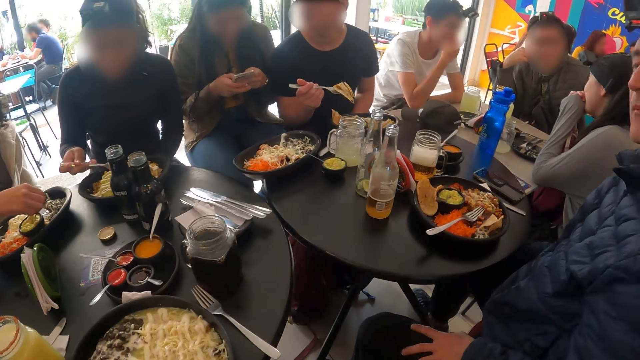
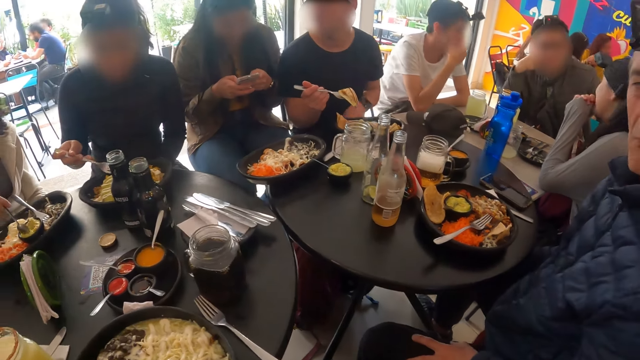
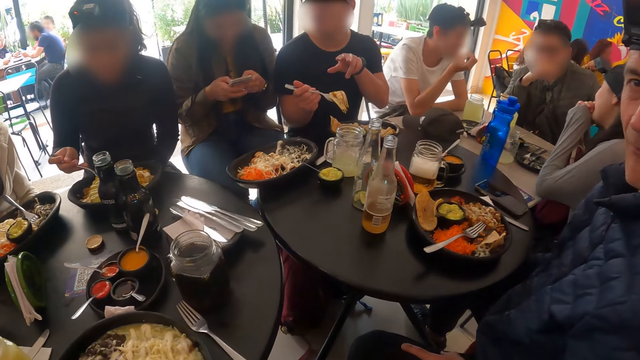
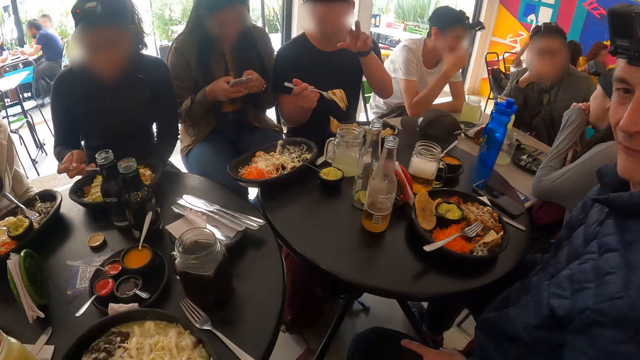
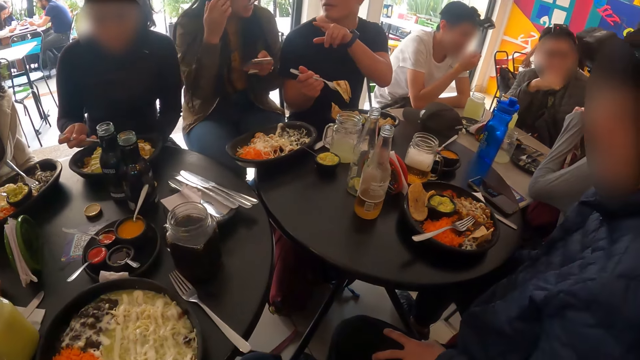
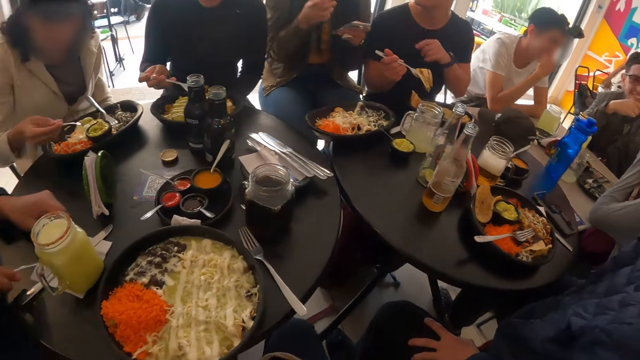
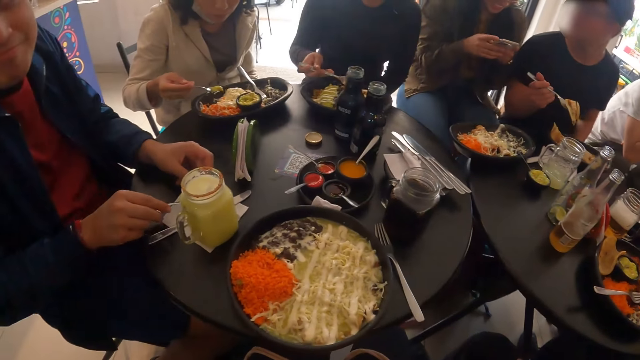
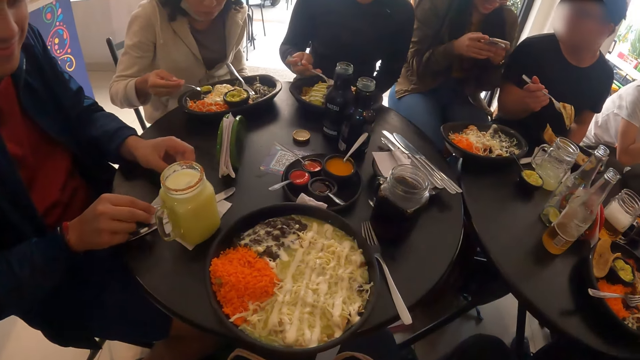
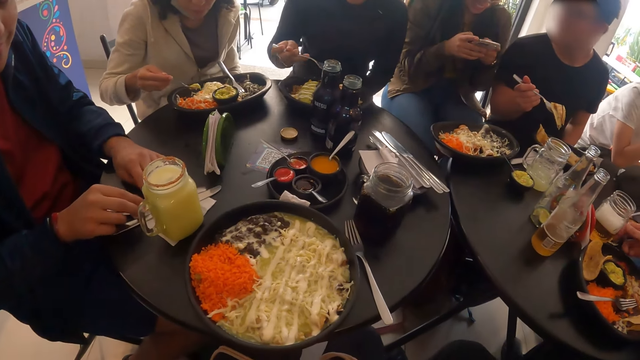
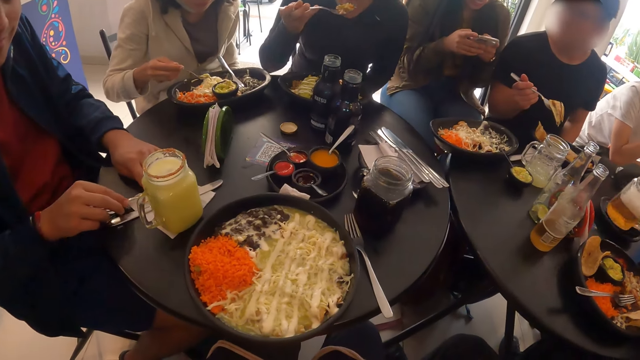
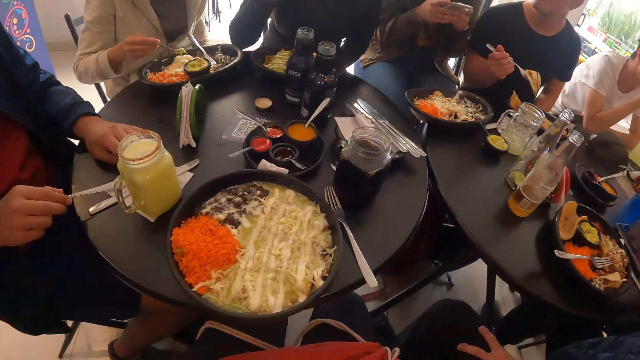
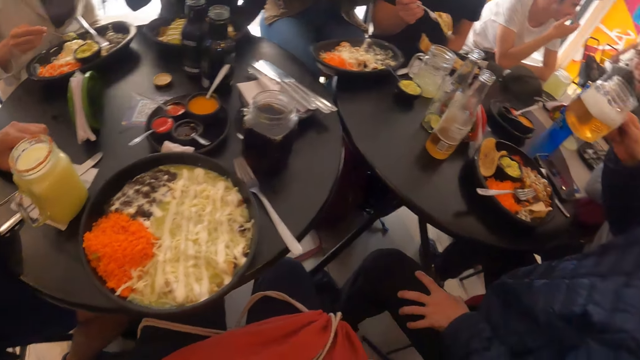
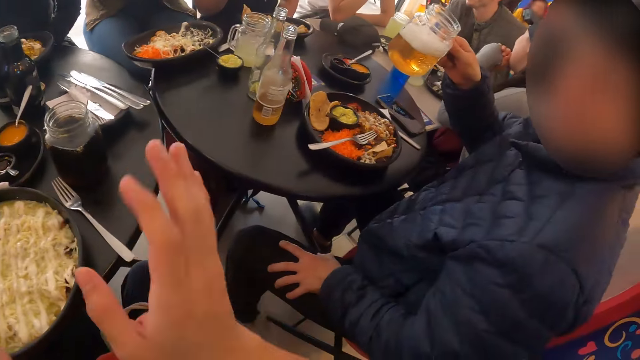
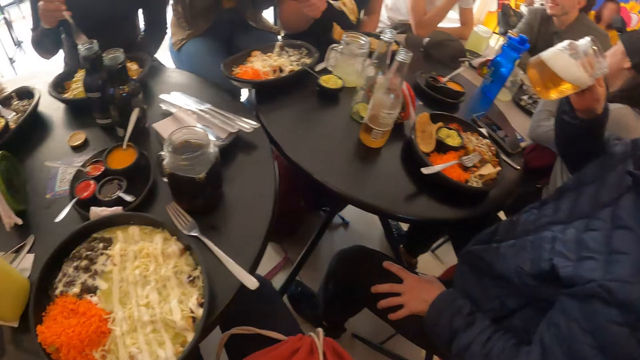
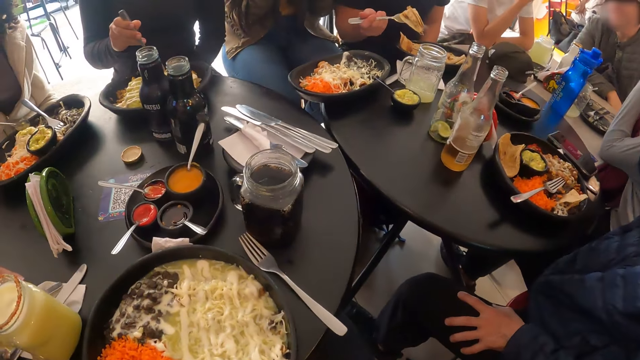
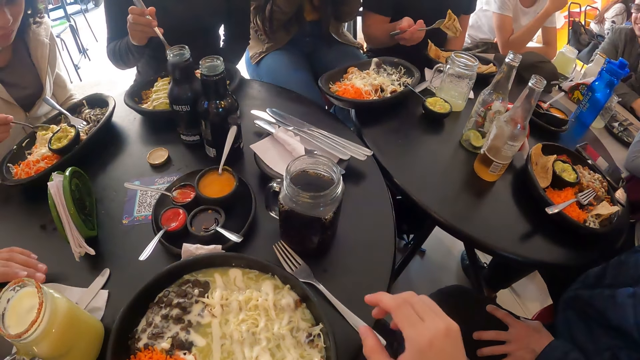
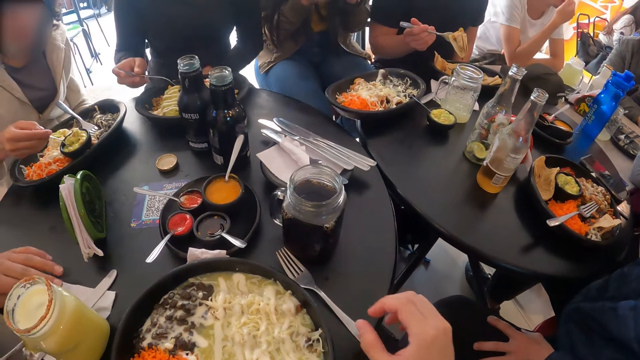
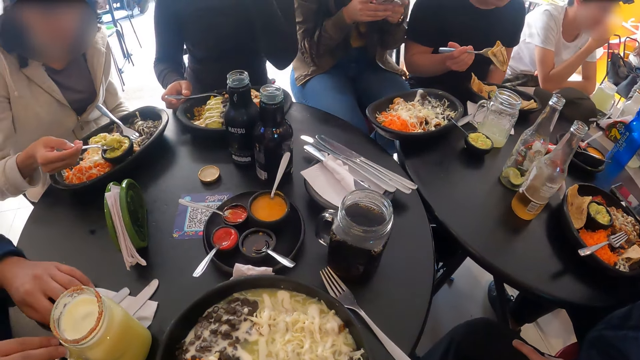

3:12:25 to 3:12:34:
A man places the fork on the table with his right hand. Another man picks up a jar with apple juice from the table with his right hand. The first man uses a napkin to clean the fork. The other man puts the jar with apple juice in his mouth with his right hand.

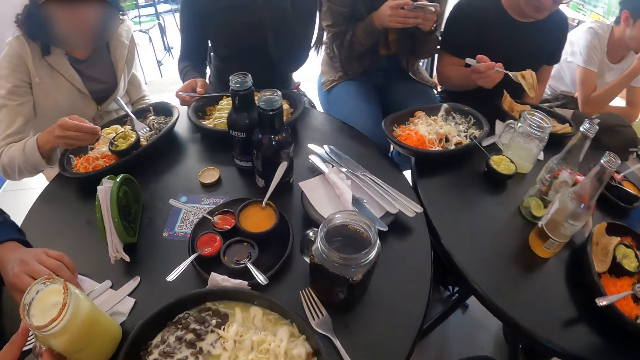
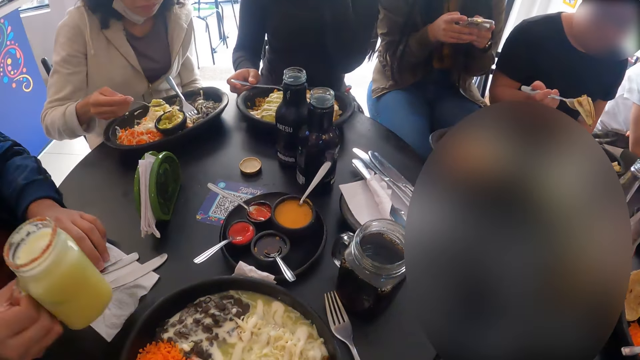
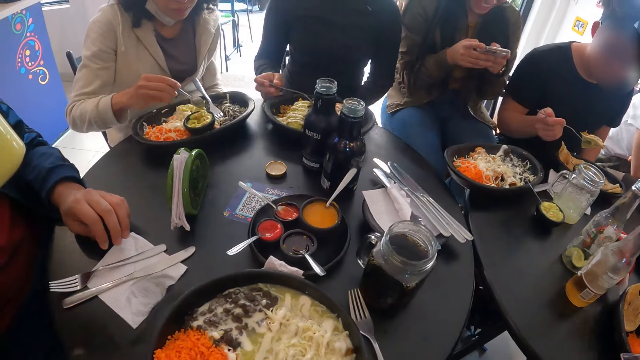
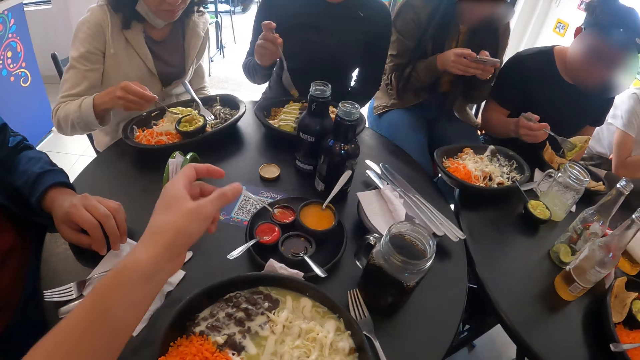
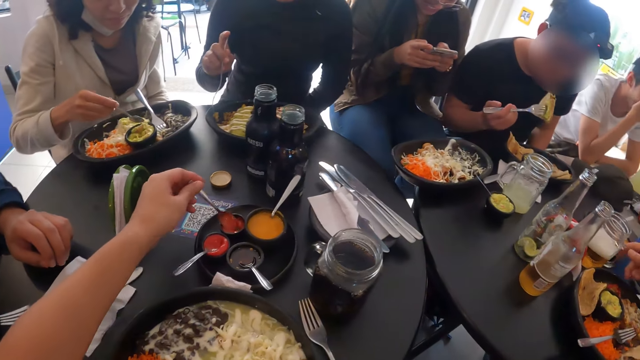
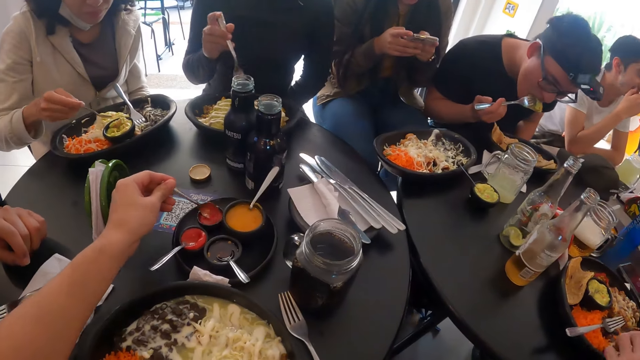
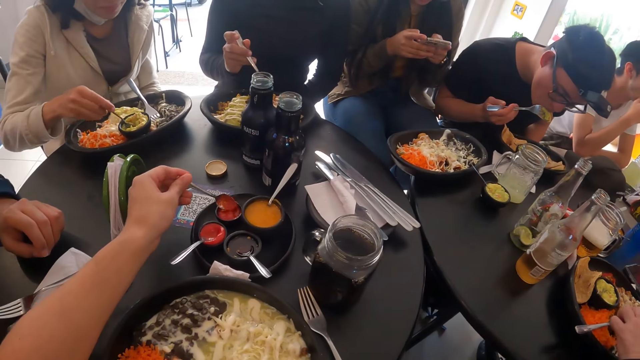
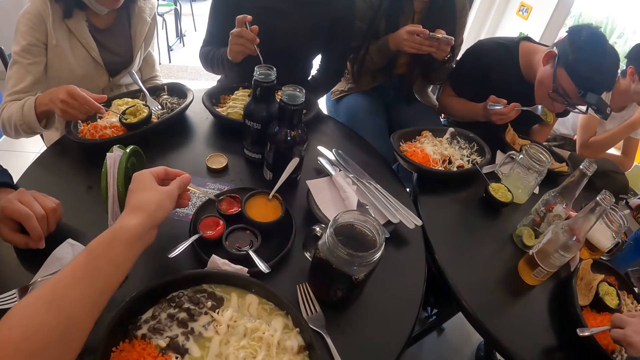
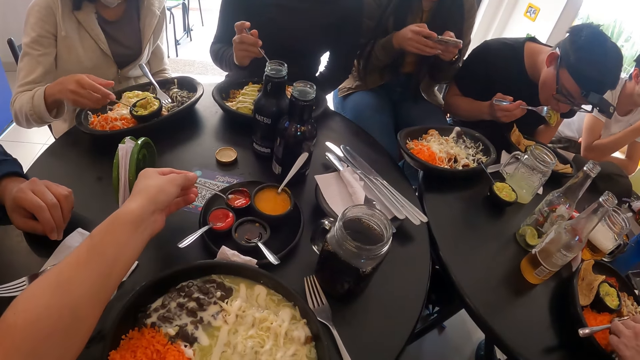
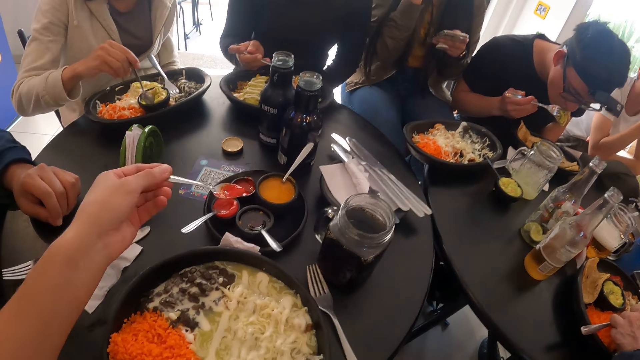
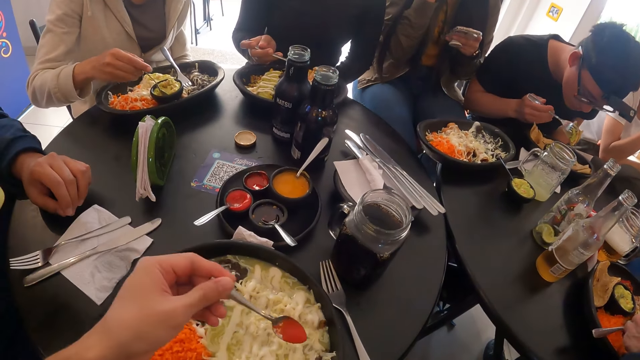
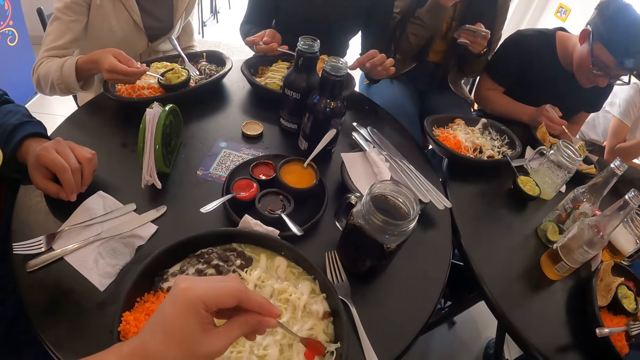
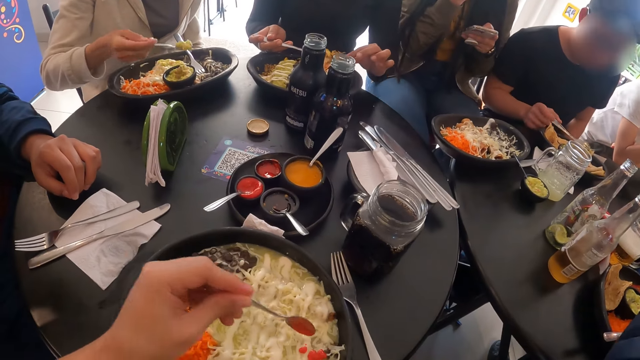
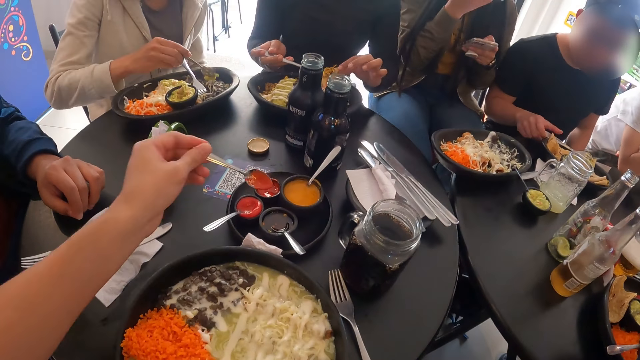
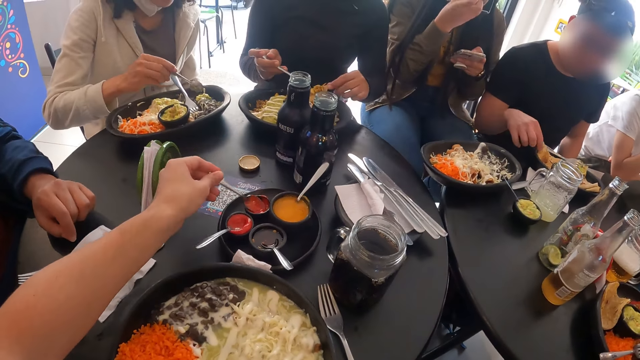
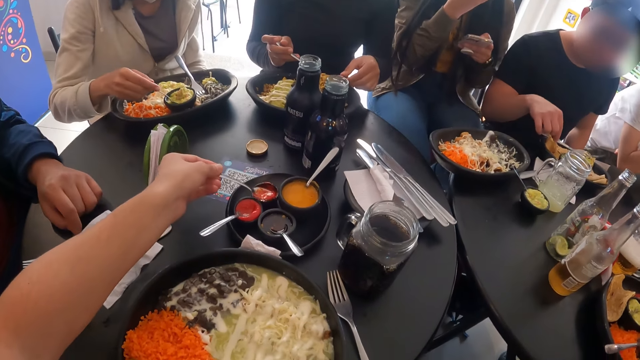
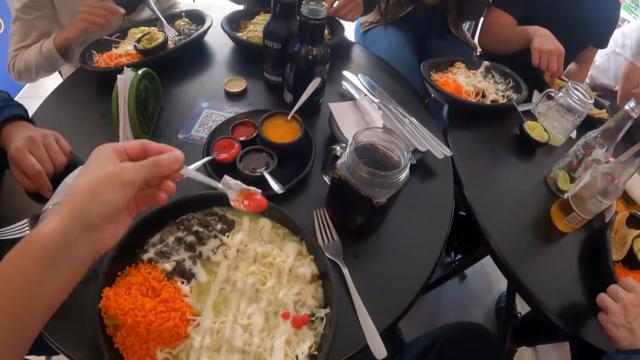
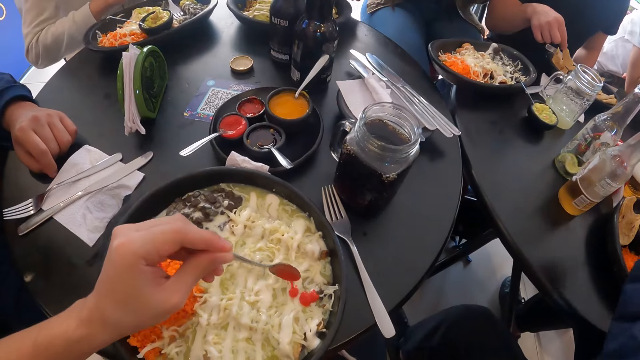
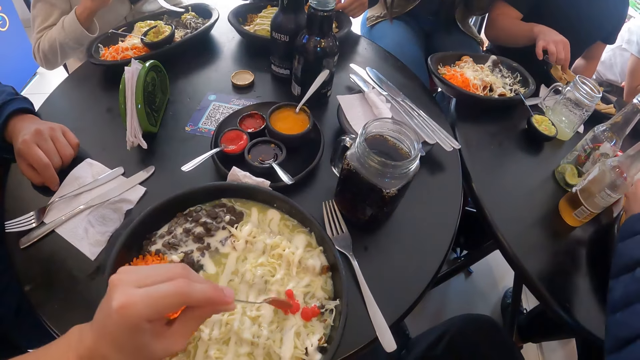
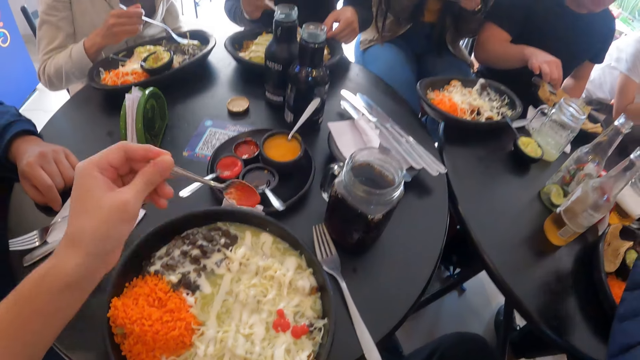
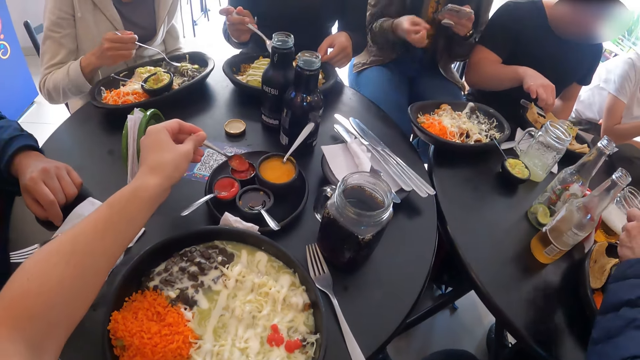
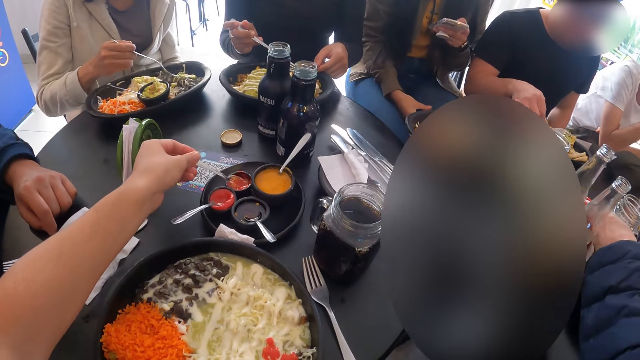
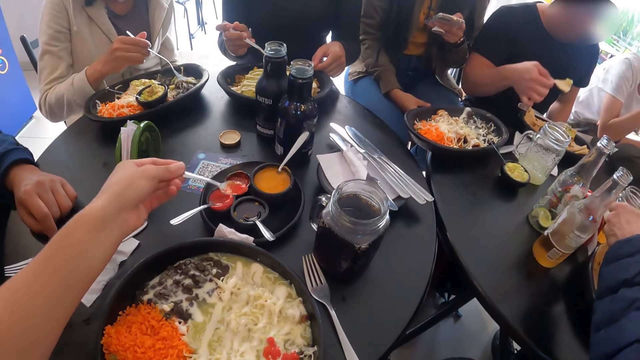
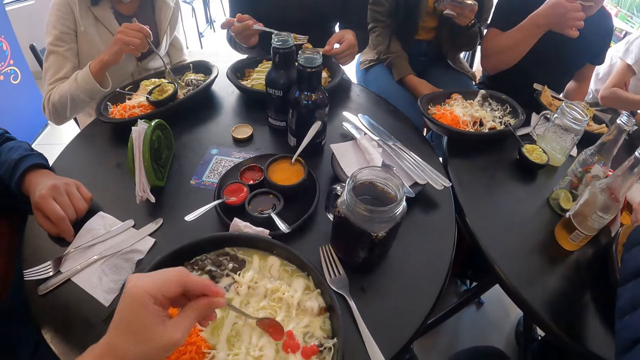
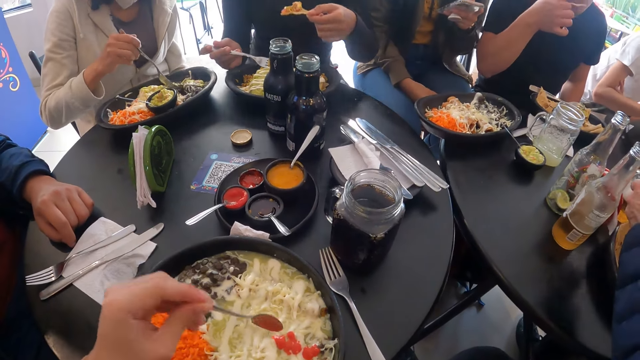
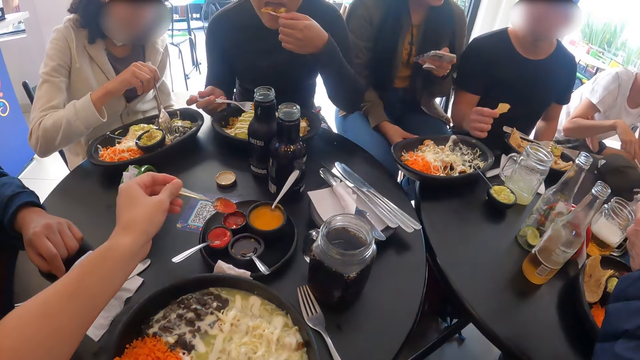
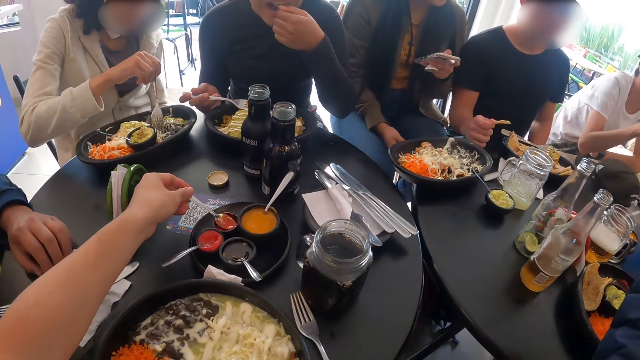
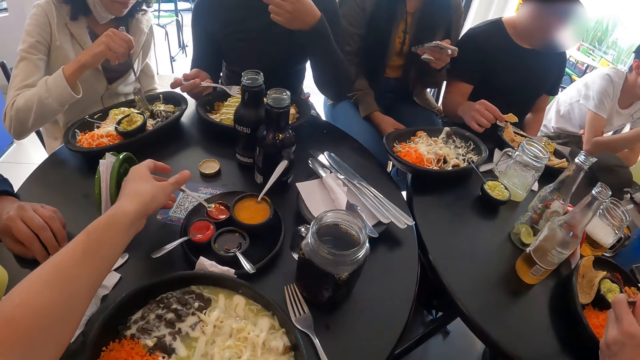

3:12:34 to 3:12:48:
The man picks the jar of pineapple juice from the table with his right hand. The man puts the jar of pineapple juice in his mouth with his right hand. Another man places the jar with apple juice on the table with his right hand. The camera wearer takes ketchup from a cup of ketchup on a plate on the table with a spoon with his left hand. He touches the sauce. He puts the ketchup on the plate of salad from the spoon in his left hand. He takes ketchup from the cup of ketchup with the spoon in his left hand. He puts the ketchup on the plate of salad from the spoon in his left hand. He takes ketchup from the cup of ketchup with the spoon in his left hand. He puts the ketchup on the plate of salad from the spoon in his left hand. He picks up a knife. He places the spoon in the cup of ketchup with his left hand.
